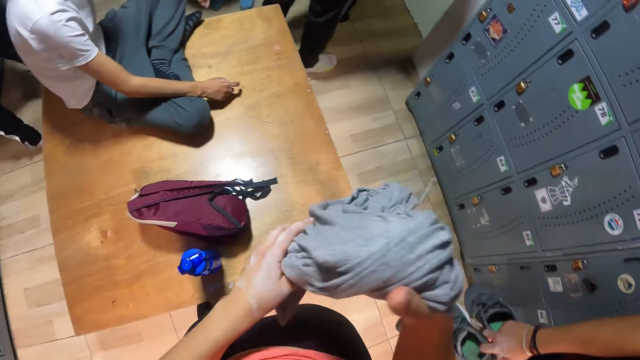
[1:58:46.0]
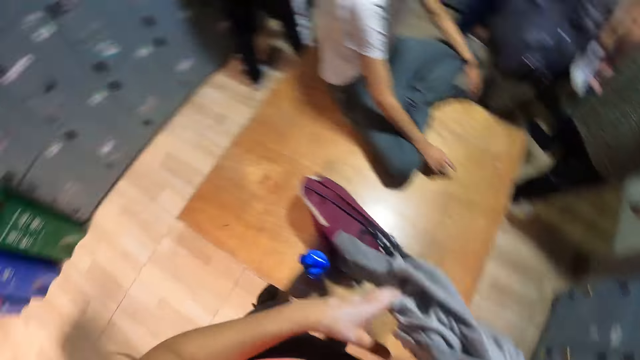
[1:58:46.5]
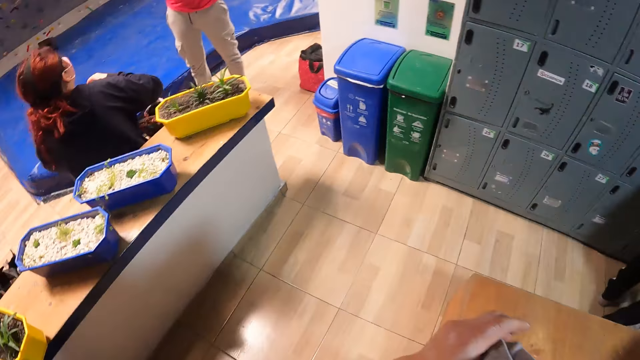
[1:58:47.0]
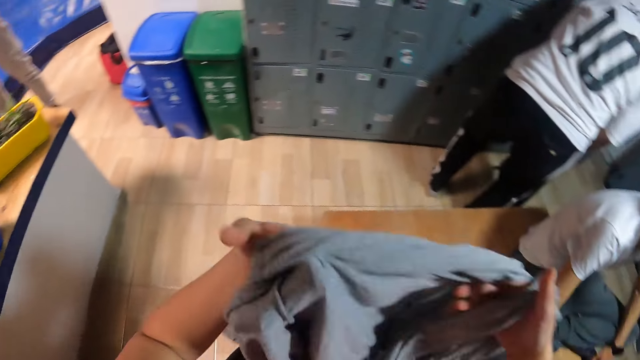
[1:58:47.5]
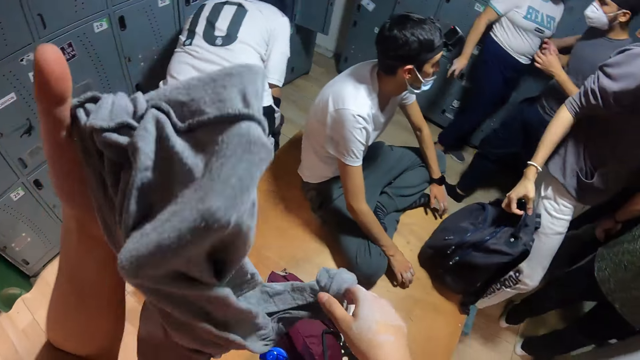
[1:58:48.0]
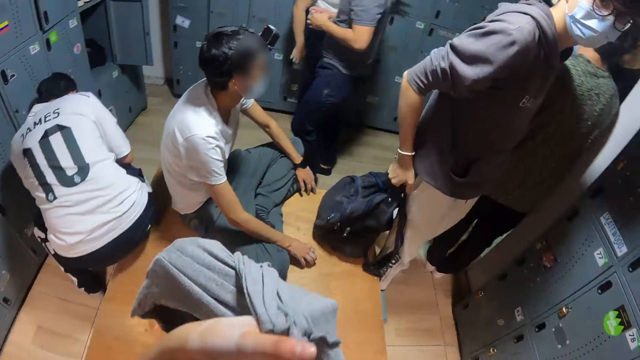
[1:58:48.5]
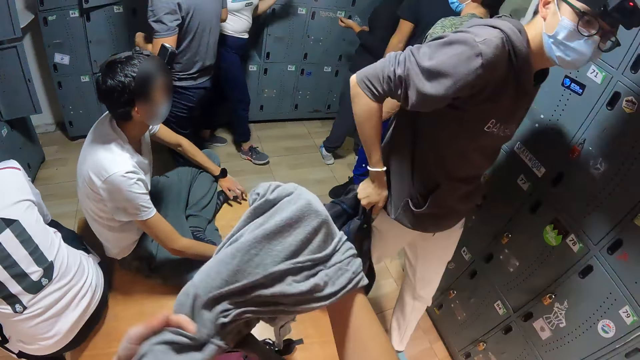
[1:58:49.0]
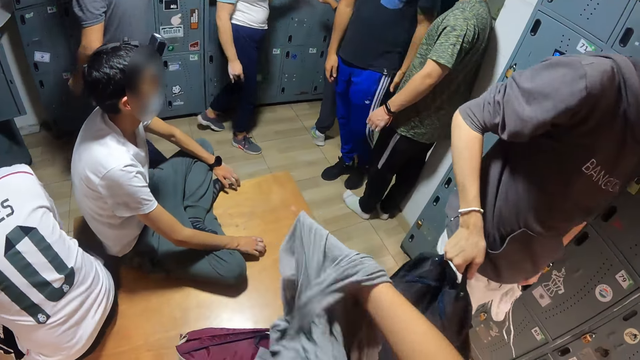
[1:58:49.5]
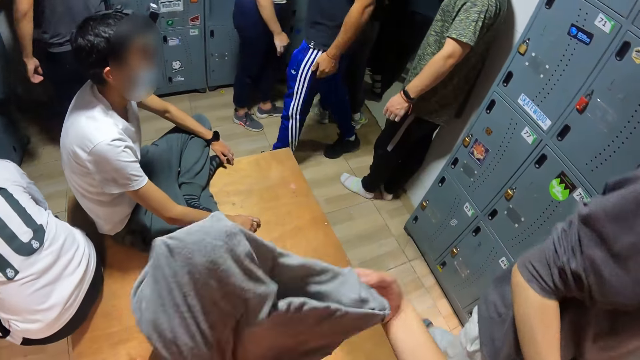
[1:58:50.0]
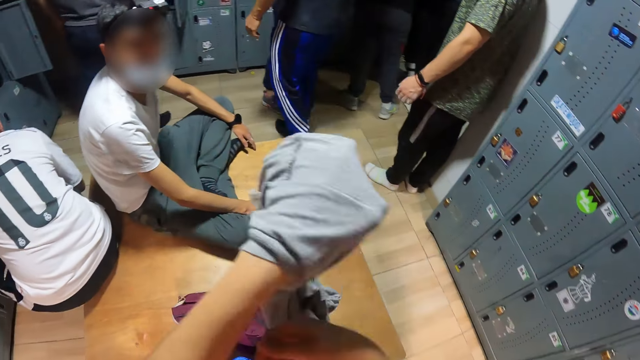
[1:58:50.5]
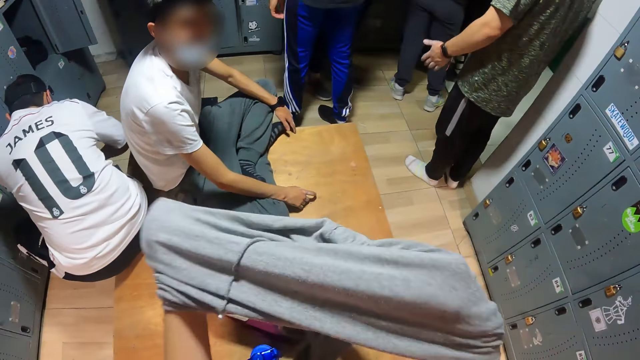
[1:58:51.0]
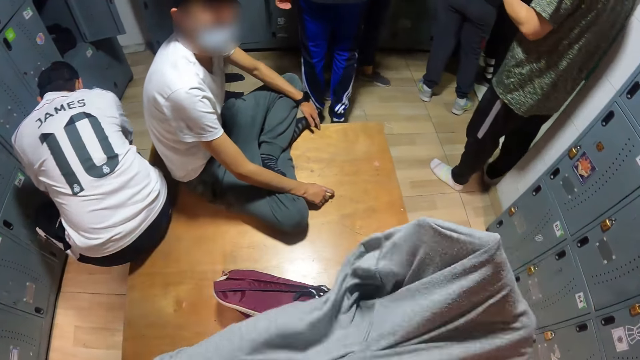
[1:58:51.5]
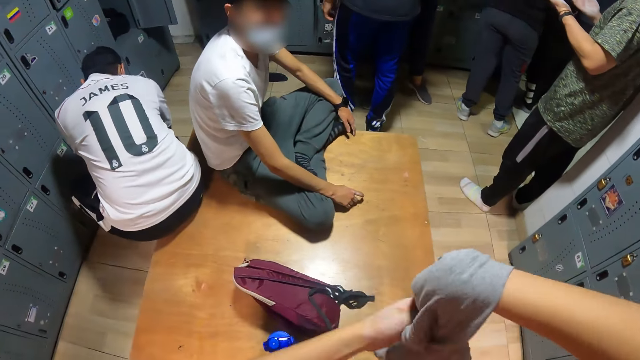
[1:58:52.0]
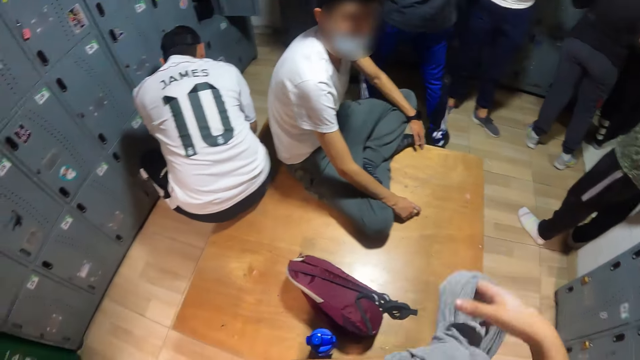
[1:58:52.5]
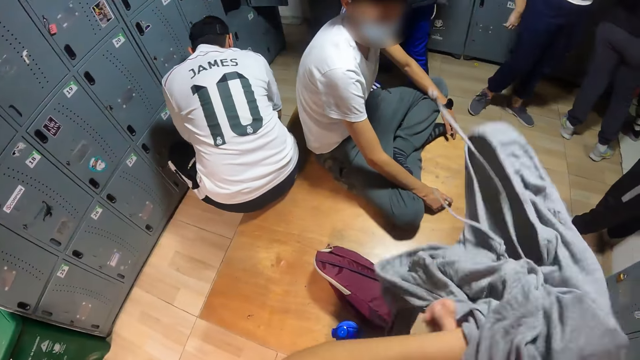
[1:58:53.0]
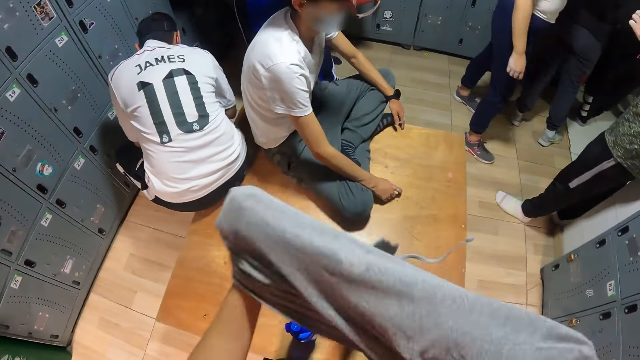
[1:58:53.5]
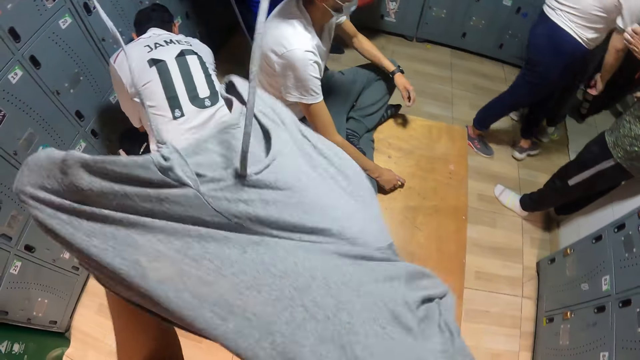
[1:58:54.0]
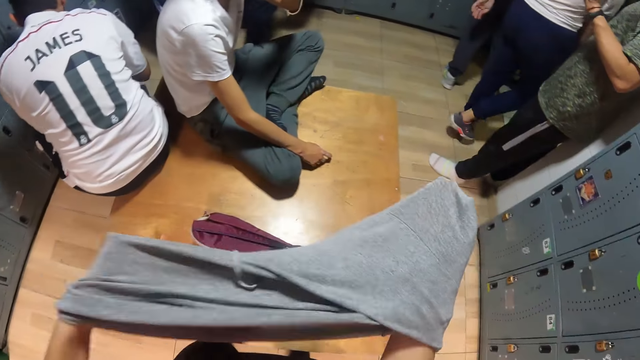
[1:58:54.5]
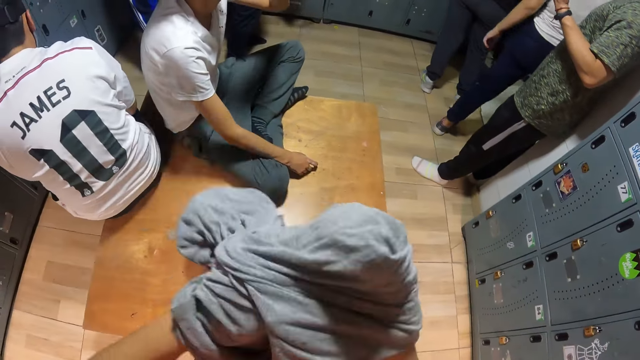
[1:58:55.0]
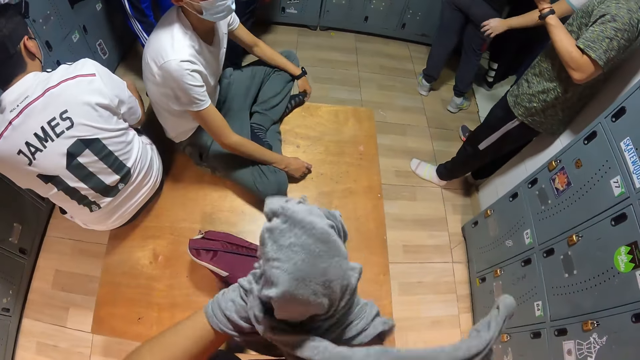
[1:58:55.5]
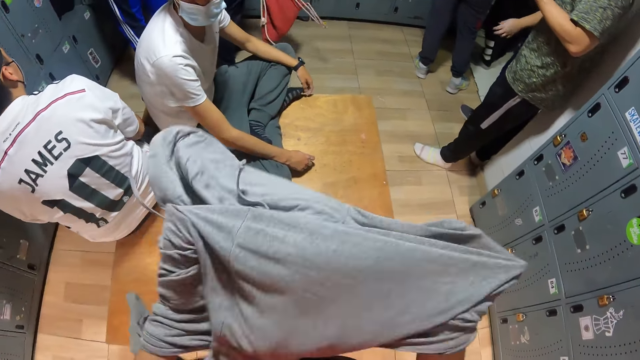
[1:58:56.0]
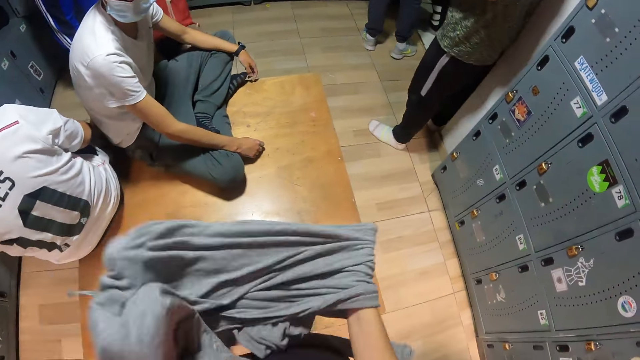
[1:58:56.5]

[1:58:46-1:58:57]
The camera wearer looks behind her. She turns the sweater. She wears the shirt in her hands on her body with both hands.

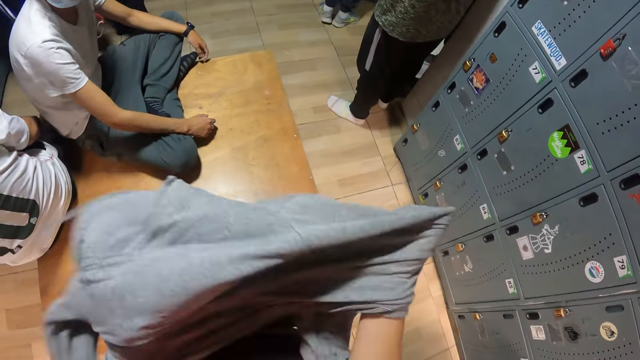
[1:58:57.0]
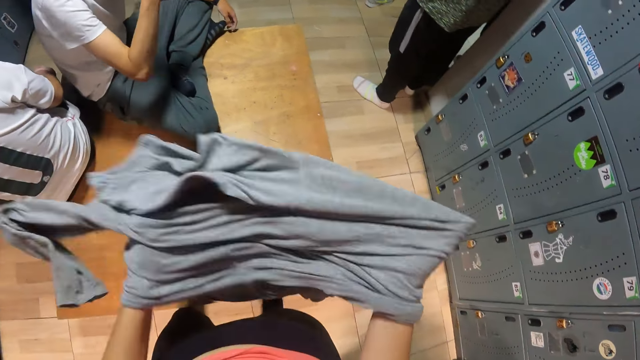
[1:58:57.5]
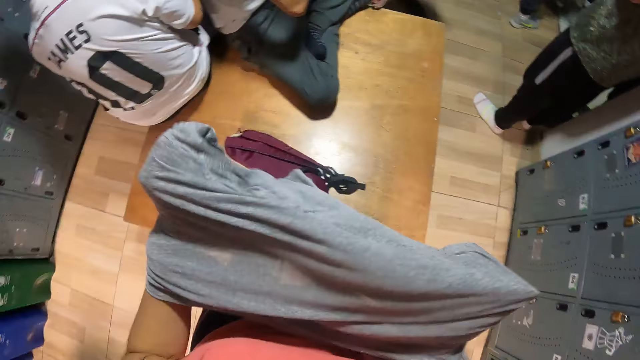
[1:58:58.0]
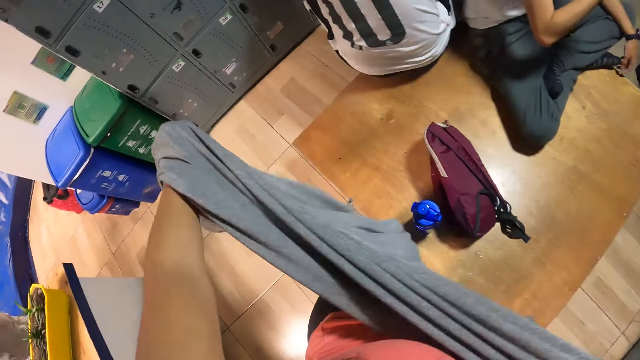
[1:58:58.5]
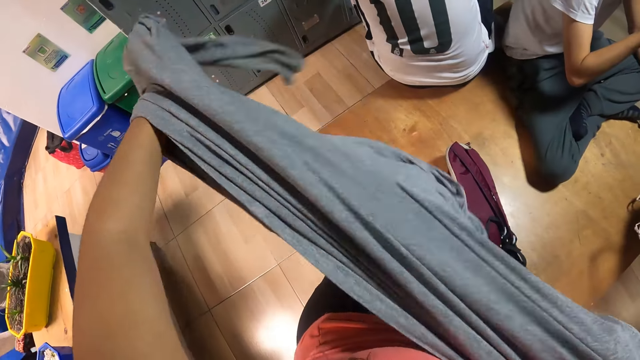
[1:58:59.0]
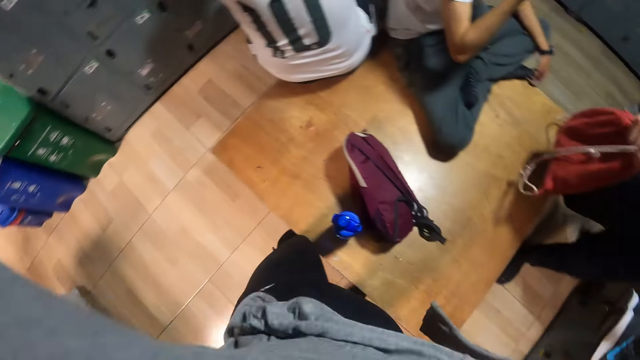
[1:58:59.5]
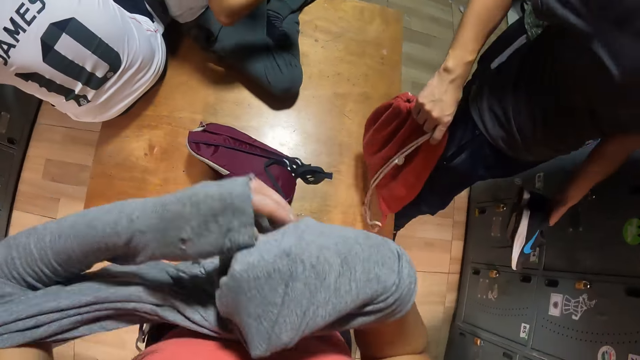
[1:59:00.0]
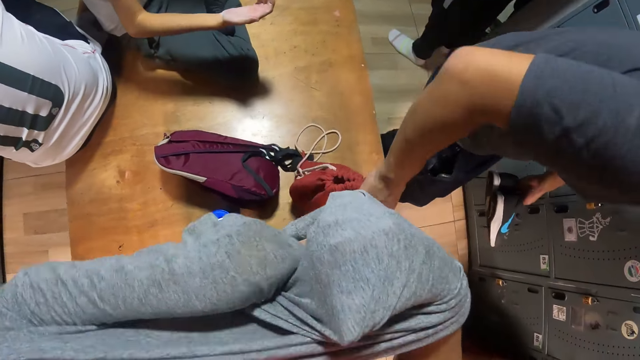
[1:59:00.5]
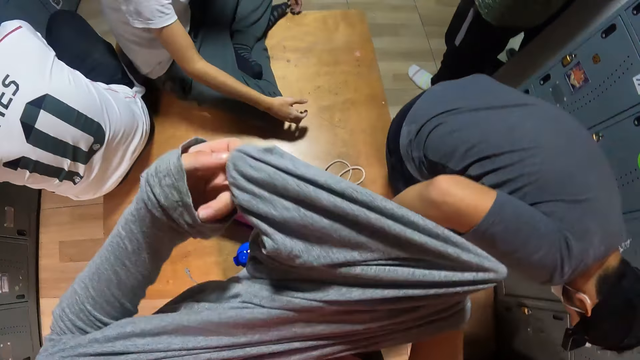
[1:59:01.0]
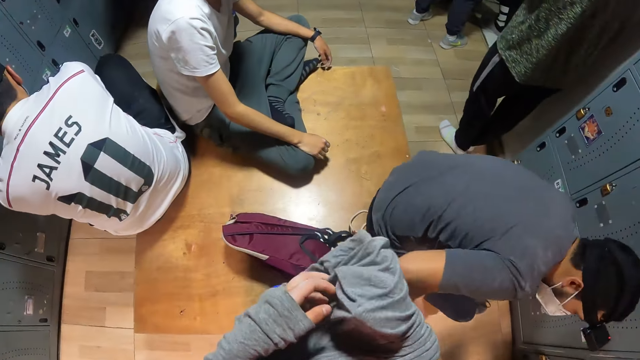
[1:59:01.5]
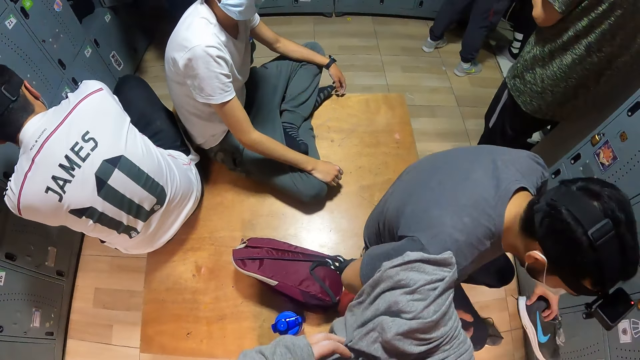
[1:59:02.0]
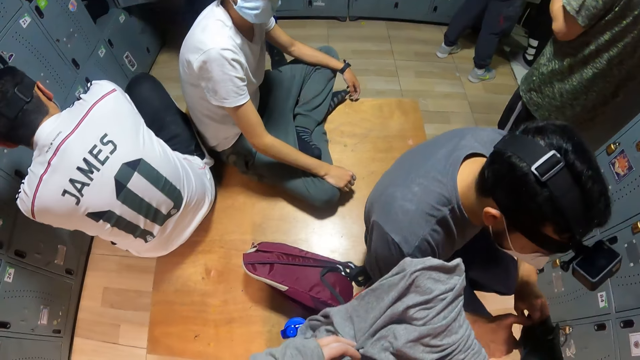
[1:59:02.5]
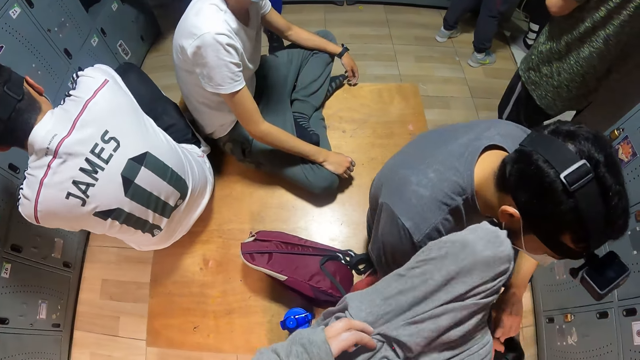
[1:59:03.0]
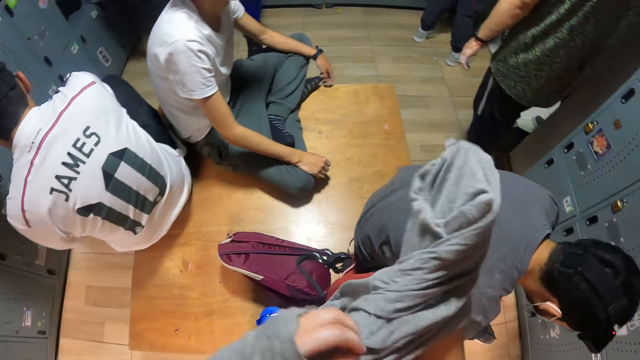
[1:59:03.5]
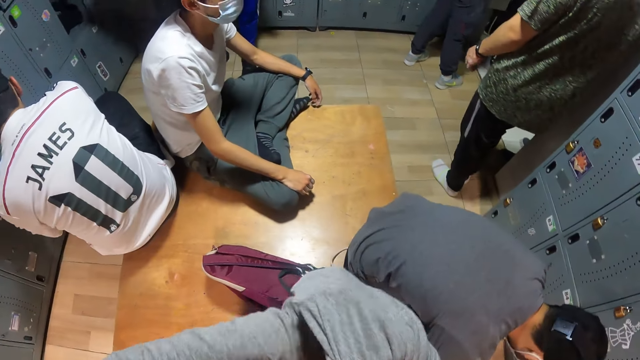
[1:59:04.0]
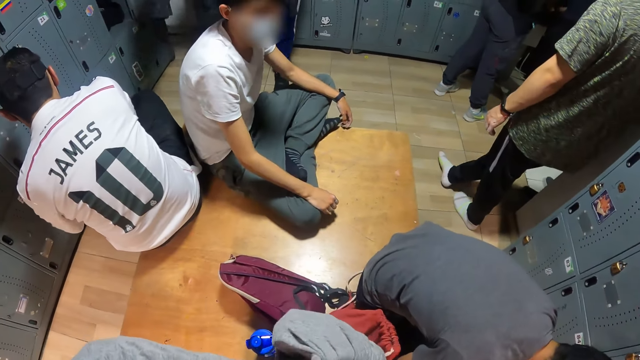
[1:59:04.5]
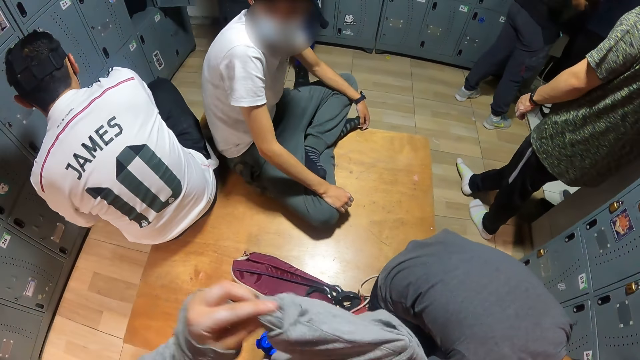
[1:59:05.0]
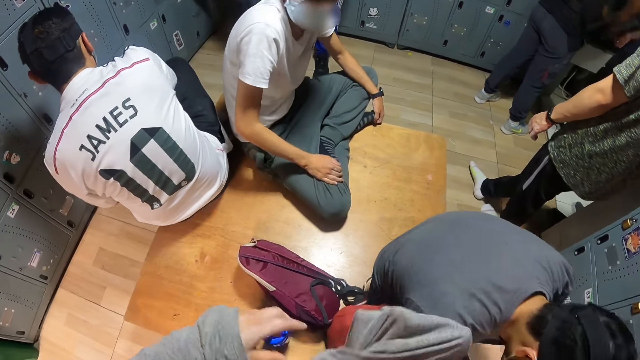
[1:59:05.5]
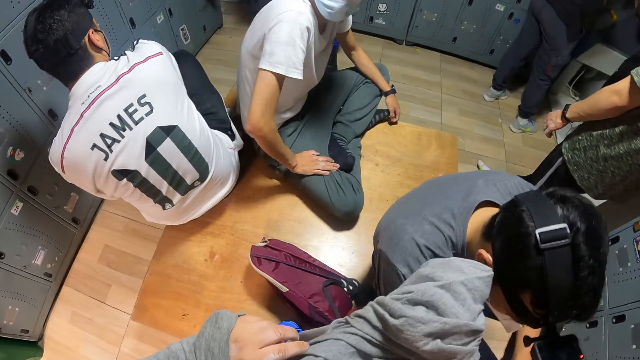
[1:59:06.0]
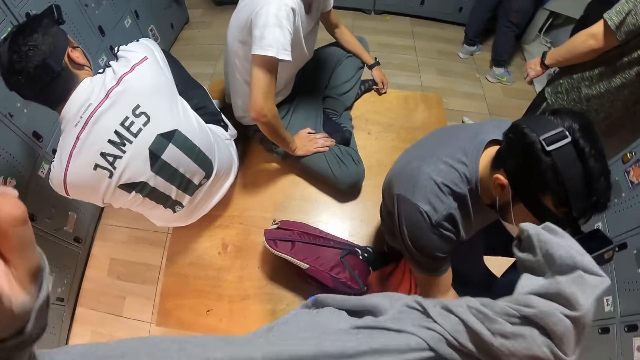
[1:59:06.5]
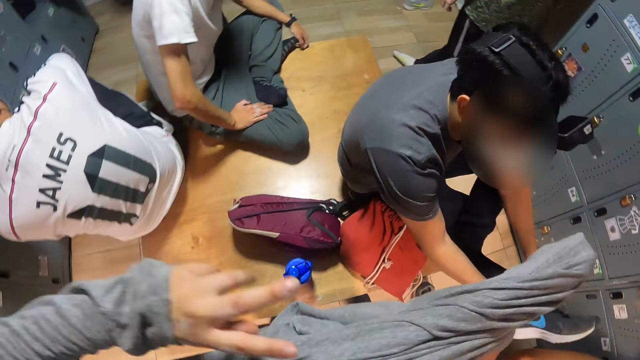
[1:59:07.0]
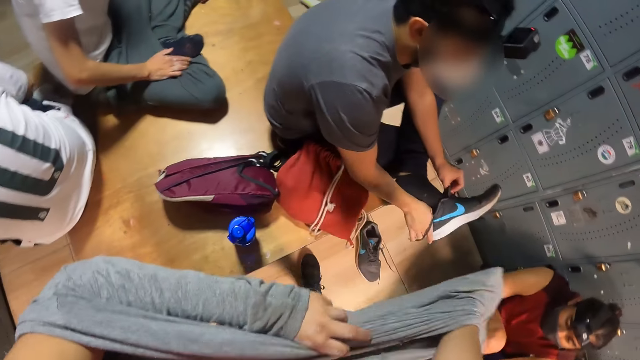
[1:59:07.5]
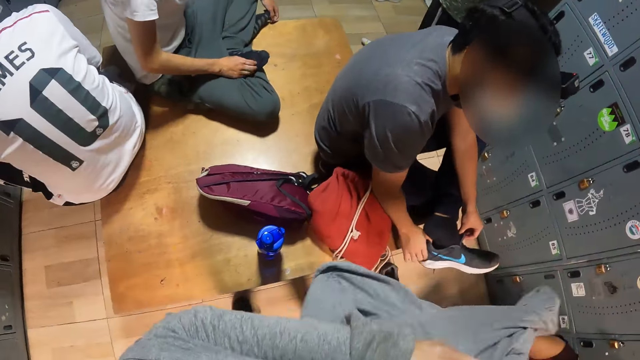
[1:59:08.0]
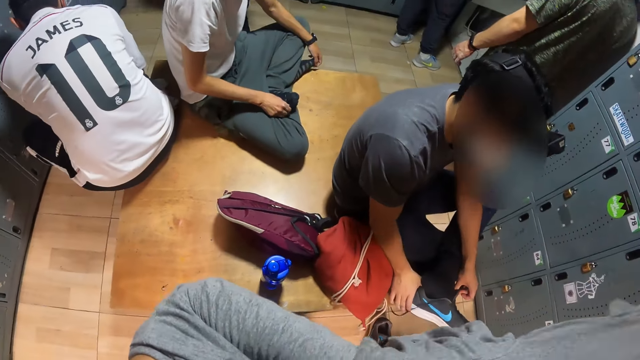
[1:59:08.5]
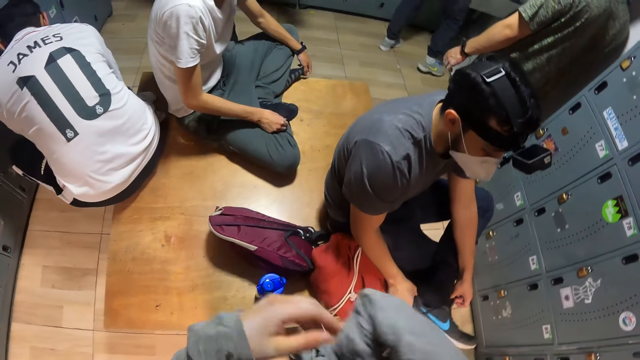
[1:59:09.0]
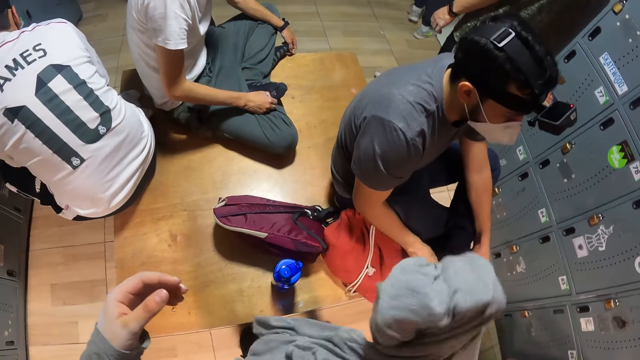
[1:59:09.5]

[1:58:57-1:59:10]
The camera wearer adjusts the sweater in her hands. A man drops a bag on the bench with his right hand. The man sits on the bench and passes a shoe from his left hand to his right hand. The camera wearer adjusts the sweater in her hands. She moves her left hand. The man wears the shoe on his left leg with both hands.
